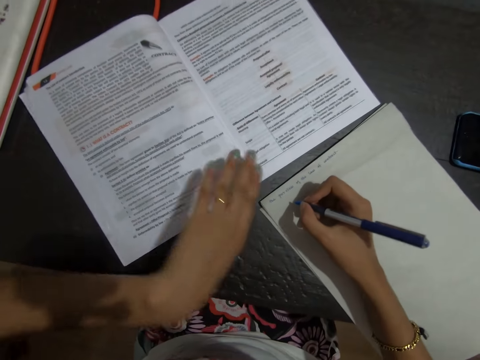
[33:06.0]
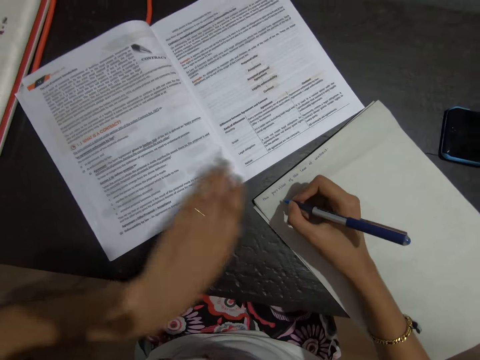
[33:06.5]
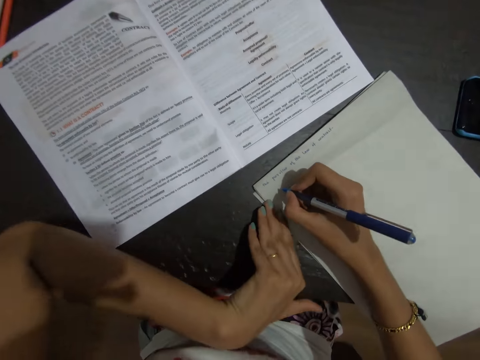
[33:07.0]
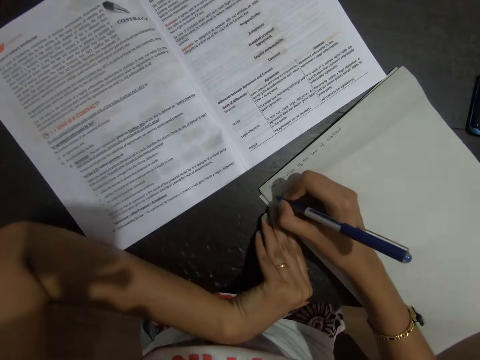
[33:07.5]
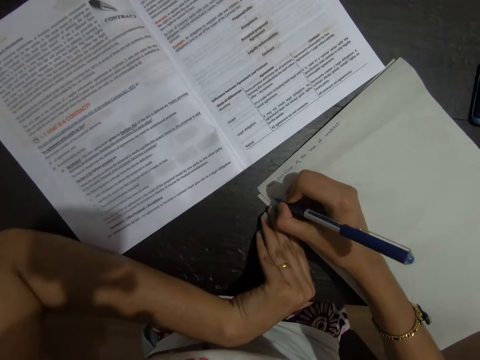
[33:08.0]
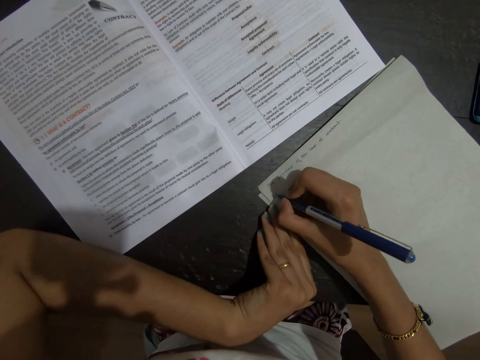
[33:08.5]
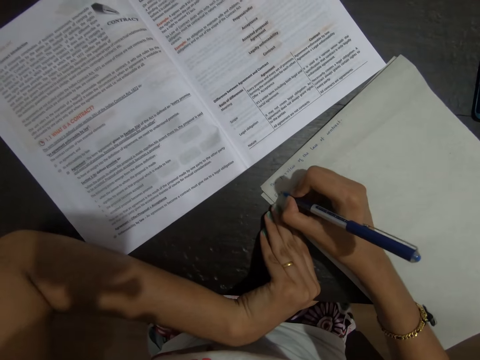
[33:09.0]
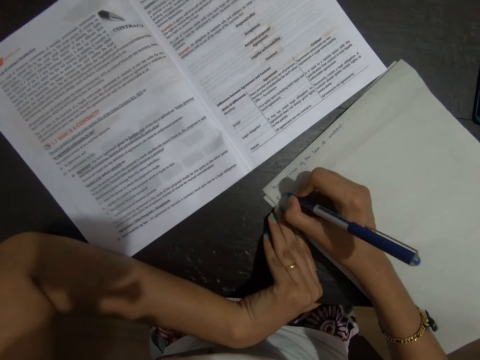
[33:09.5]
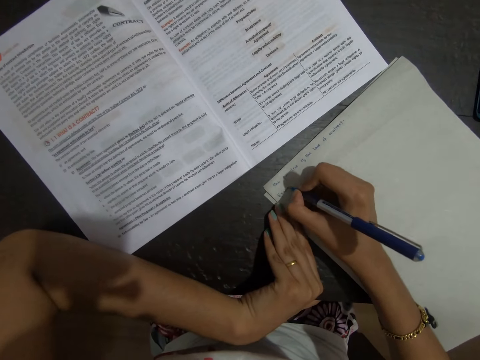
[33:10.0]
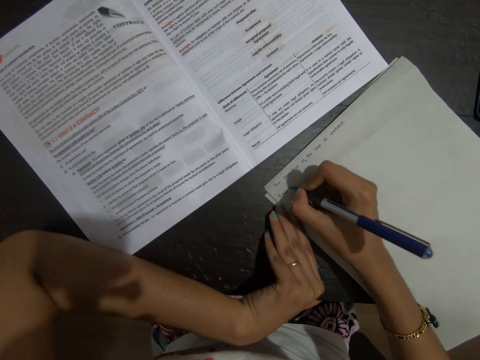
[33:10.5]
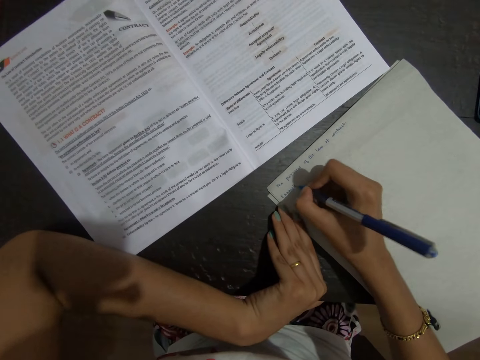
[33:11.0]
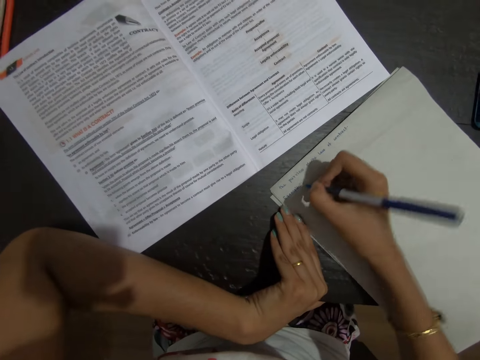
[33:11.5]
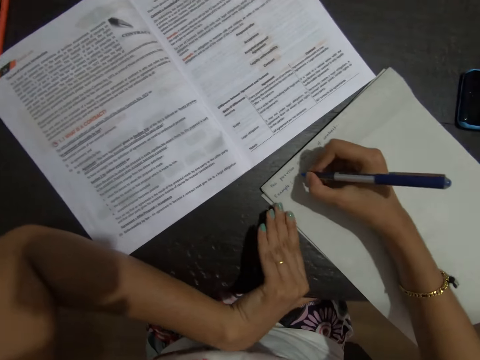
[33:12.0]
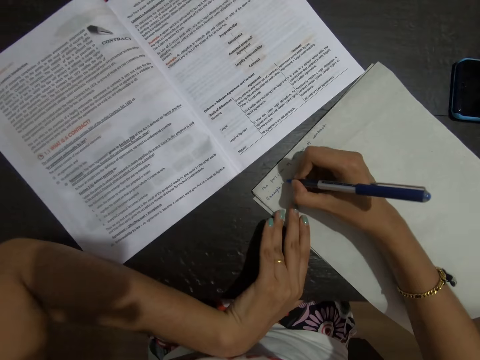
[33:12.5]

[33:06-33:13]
The camera wearer moves the book with her hand. She places her hand on the papers. She writes on the paper with a pen.

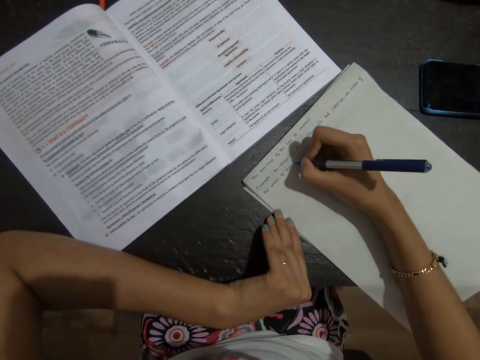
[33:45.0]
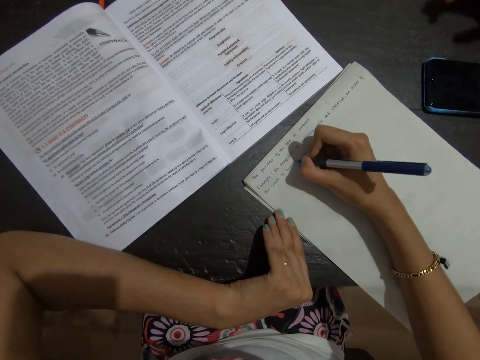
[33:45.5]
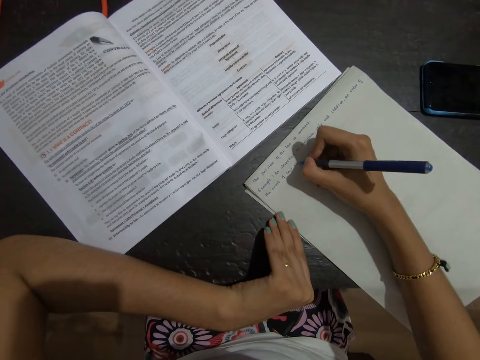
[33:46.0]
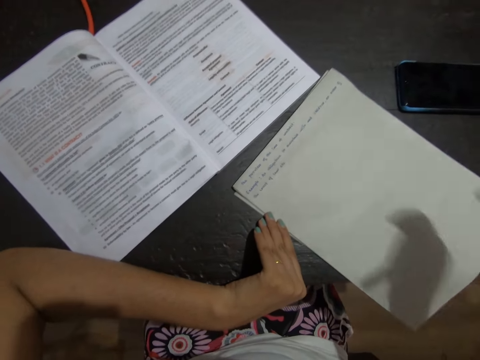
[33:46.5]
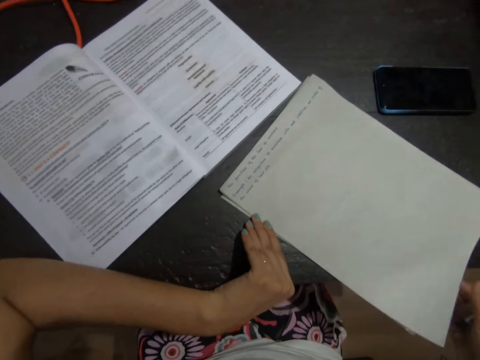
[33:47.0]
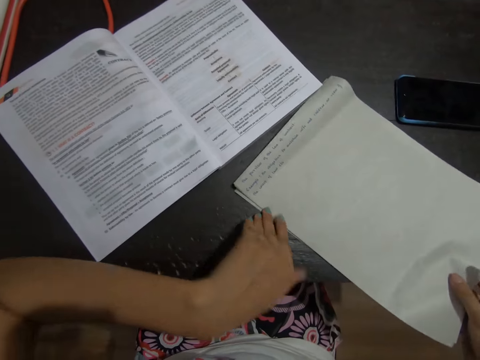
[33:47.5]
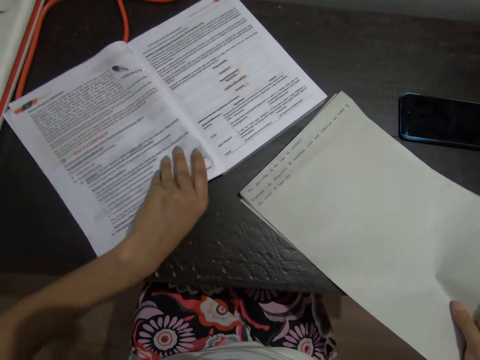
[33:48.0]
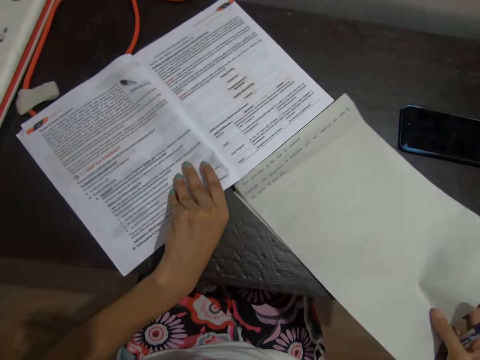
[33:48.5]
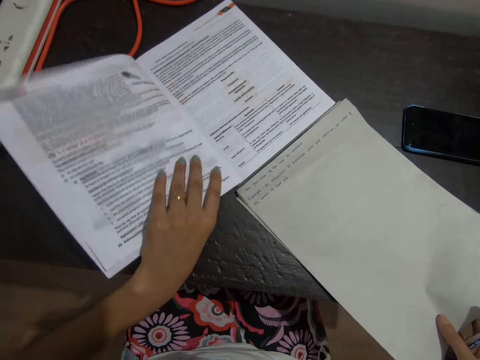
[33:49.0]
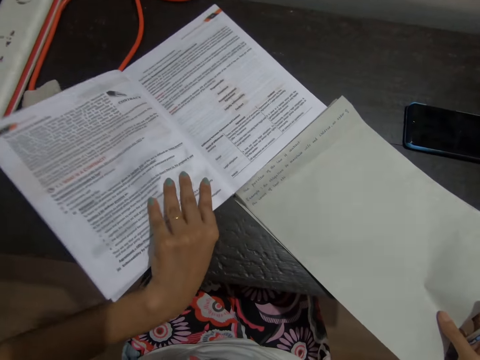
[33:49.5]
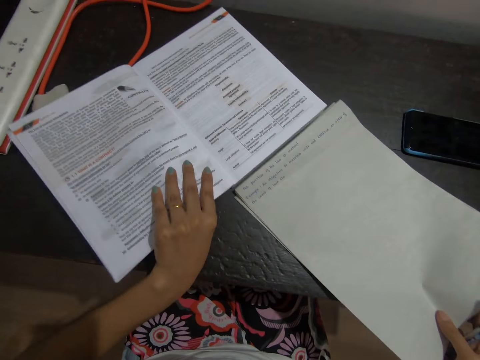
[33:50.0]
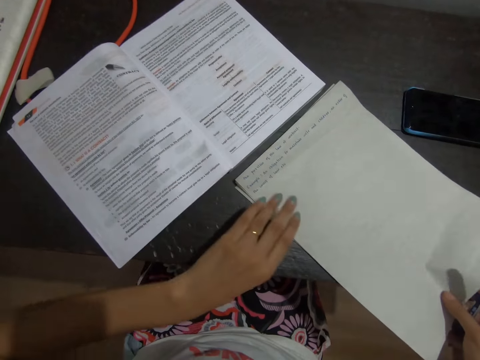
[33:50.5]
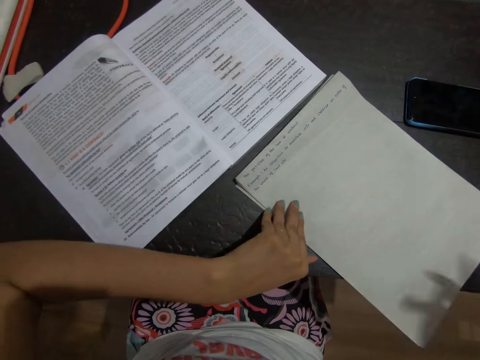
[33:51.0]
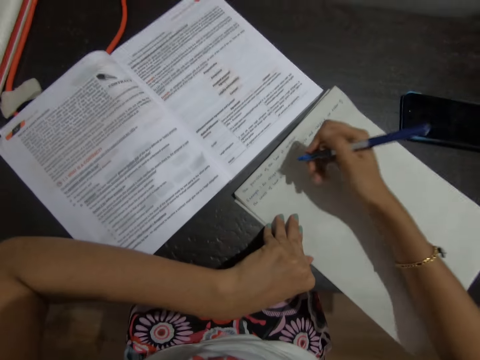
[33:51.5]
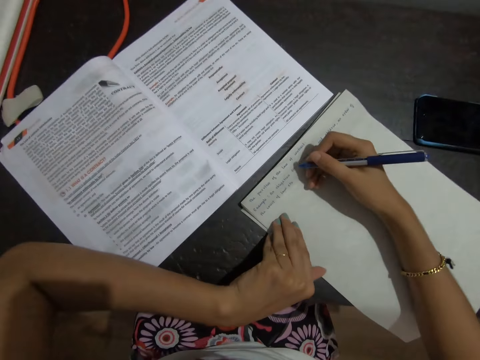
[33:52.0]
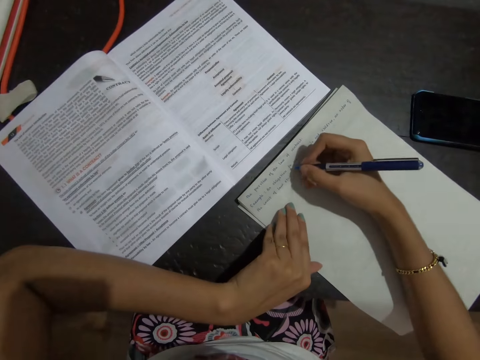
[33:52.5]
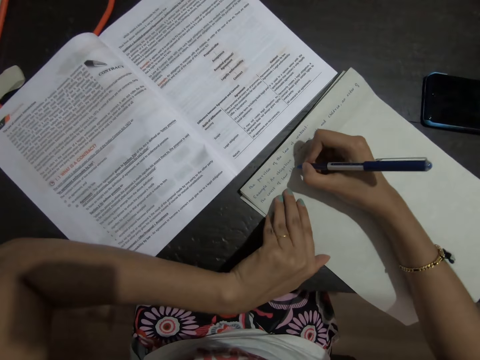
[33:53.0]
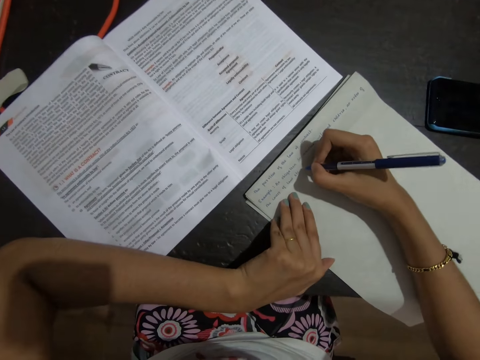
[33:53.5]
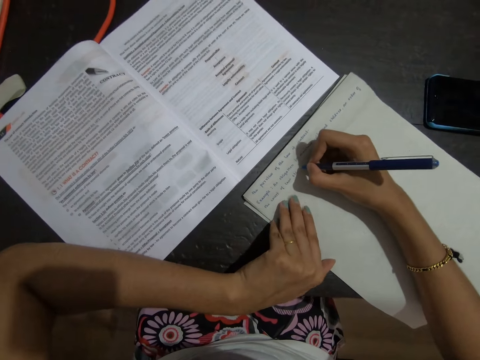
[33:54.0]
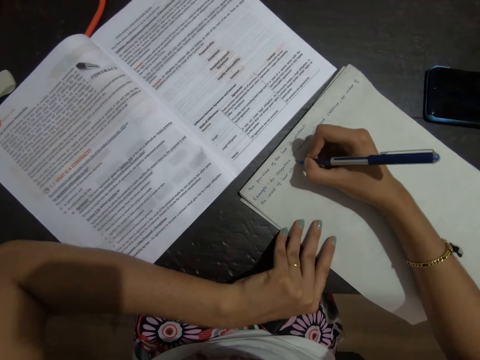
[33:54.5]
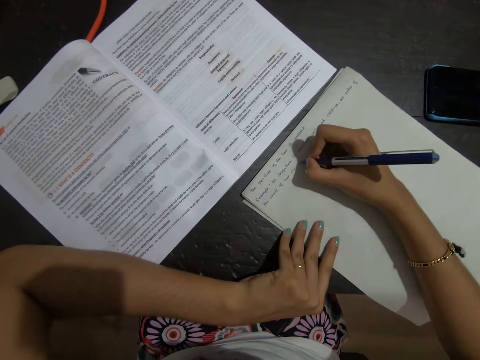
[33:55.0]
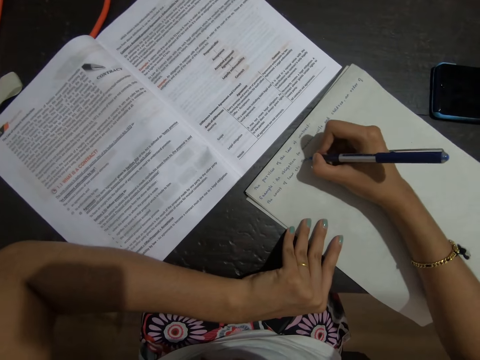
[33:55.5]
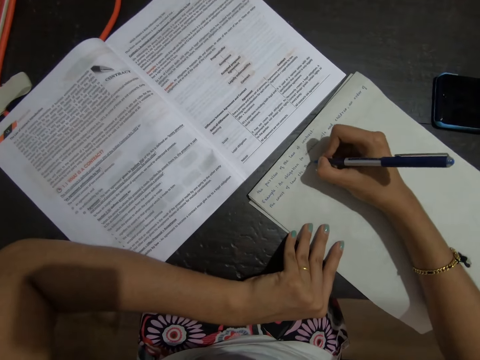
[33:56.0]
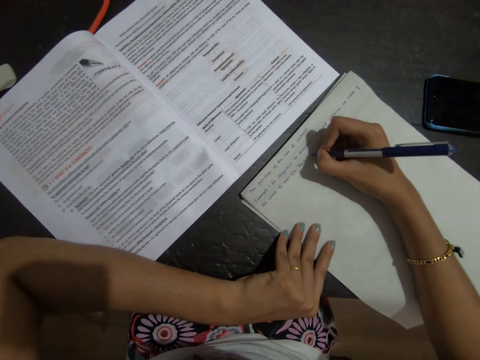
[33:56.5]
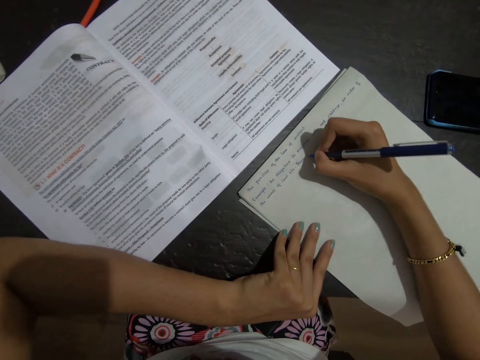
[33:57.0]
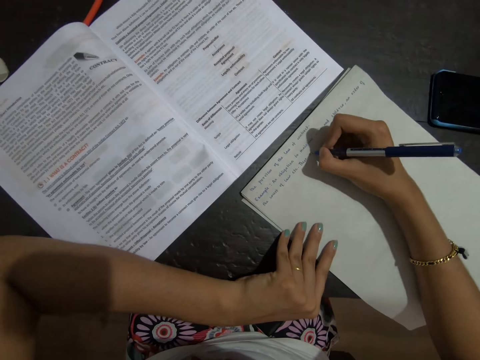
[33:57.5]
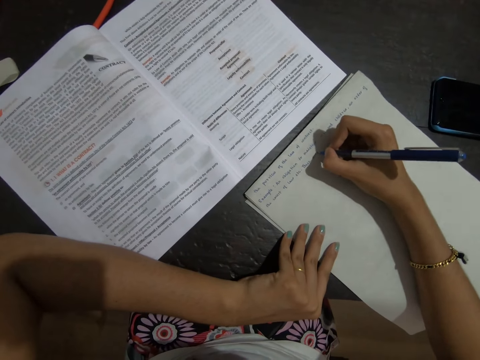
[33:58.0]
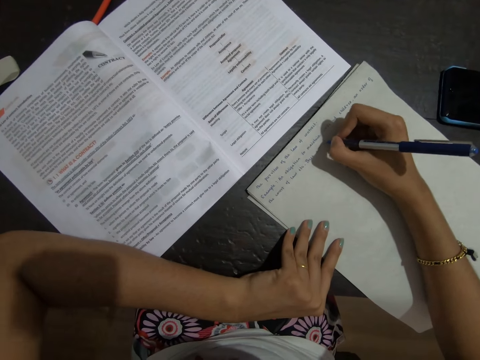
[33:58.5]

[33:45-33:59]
The camera wearer lifts her hand from the papers. She moves the papers with her hand. She moves the book with her hand. She places her hand on the papers. She writes on the paper with a pen.

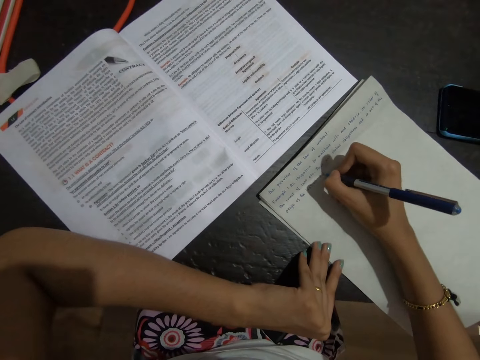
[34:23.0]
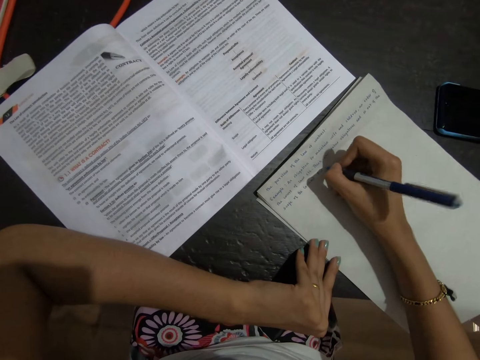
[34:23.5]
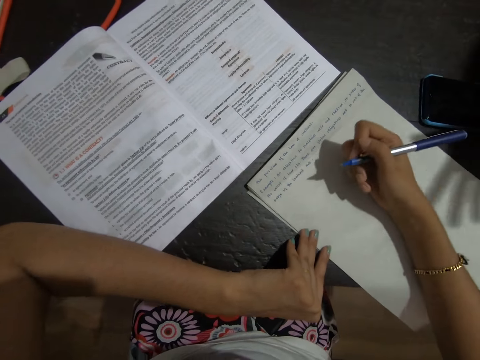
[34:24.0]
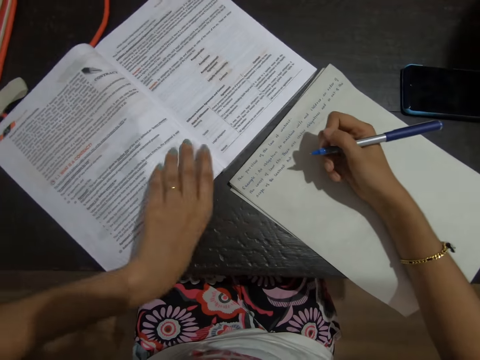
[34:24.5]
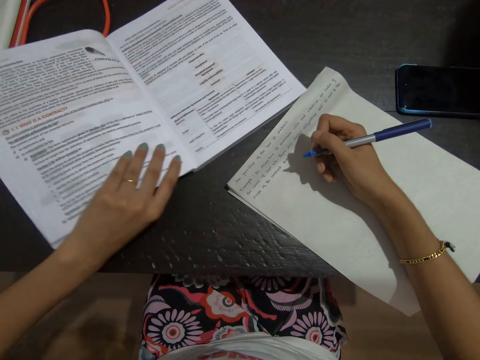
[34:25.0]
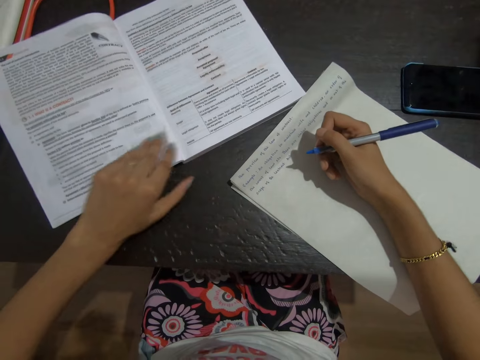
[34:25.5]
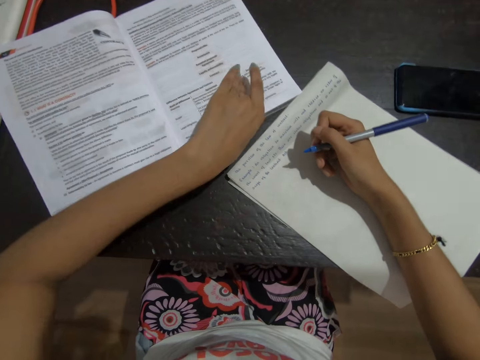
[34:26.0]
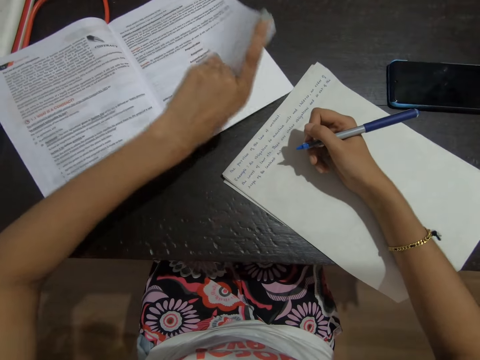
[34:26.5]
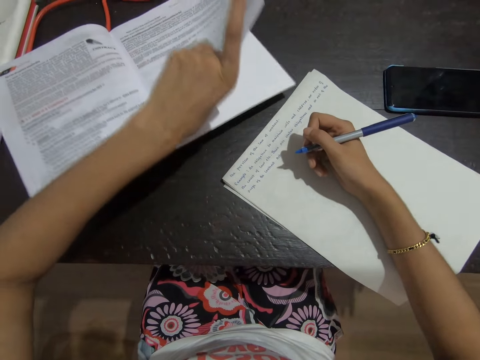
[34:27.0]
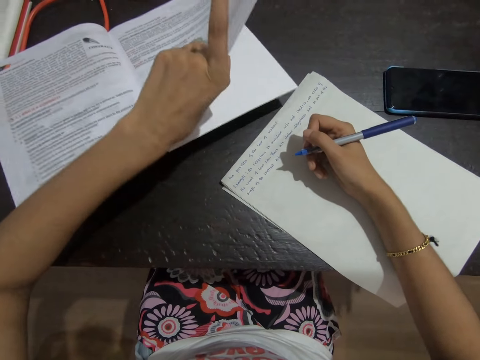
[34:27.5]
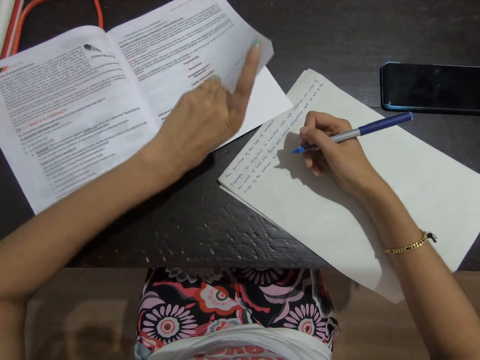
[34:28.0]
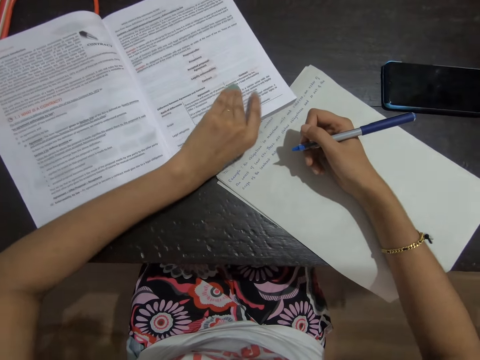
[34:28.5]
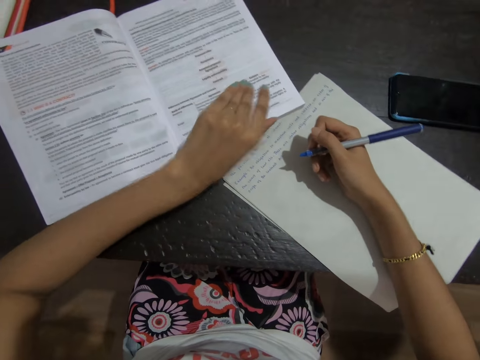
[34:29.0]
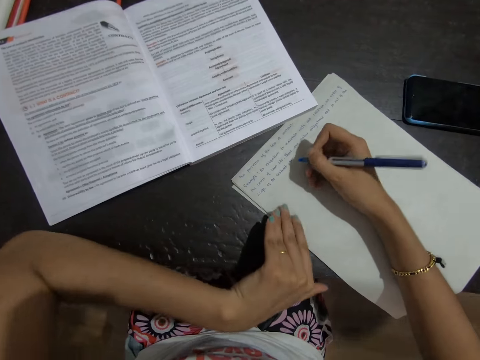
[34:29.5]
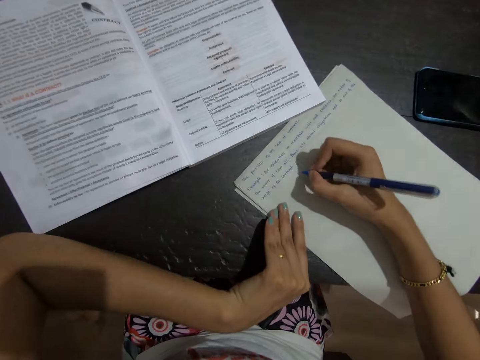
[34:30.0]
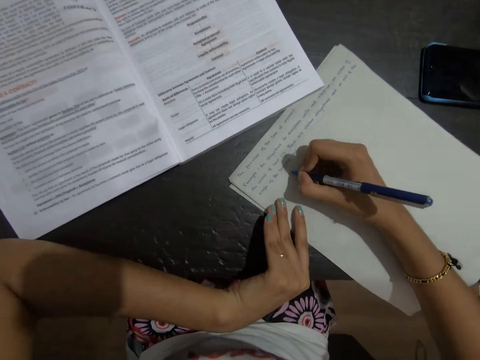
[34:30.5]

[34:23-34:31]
The camera wearer adjusts the book with her hand. She places her hand on the papers. She writes on the paper with a pen.
